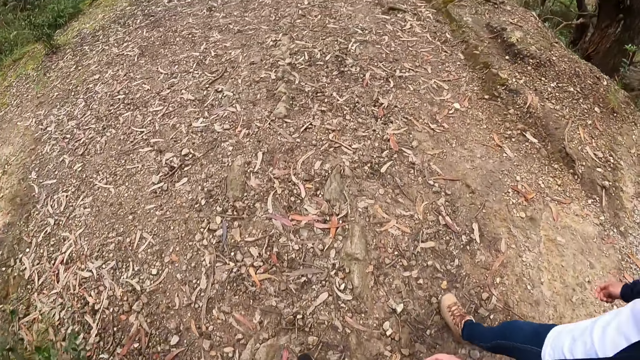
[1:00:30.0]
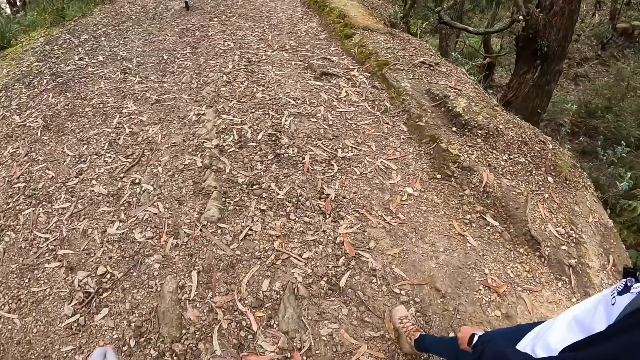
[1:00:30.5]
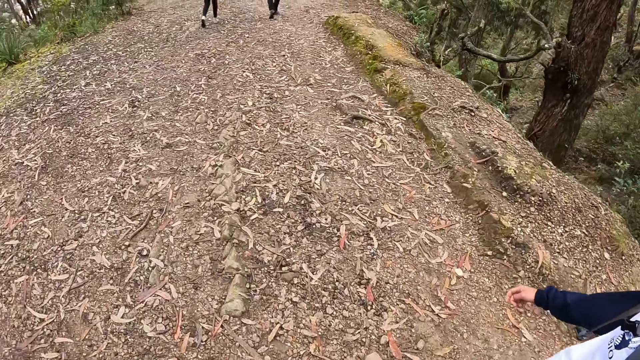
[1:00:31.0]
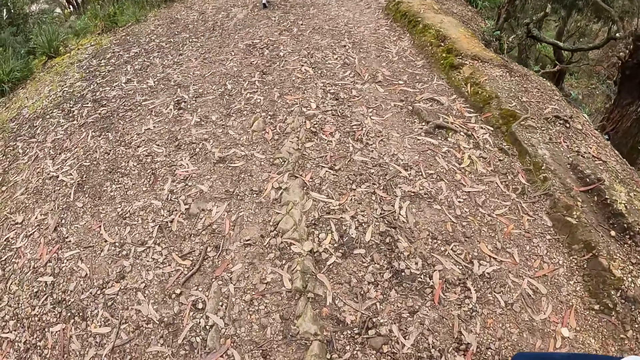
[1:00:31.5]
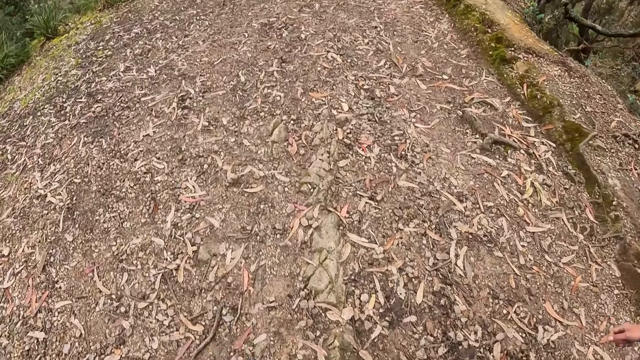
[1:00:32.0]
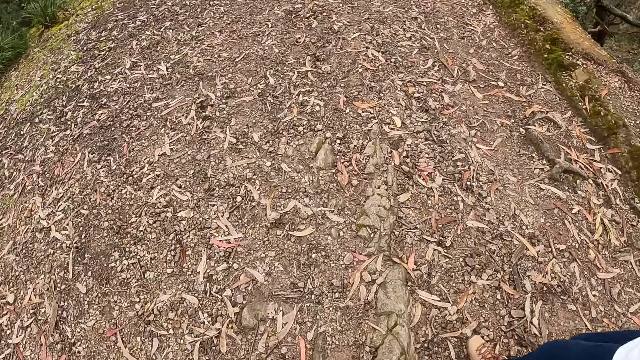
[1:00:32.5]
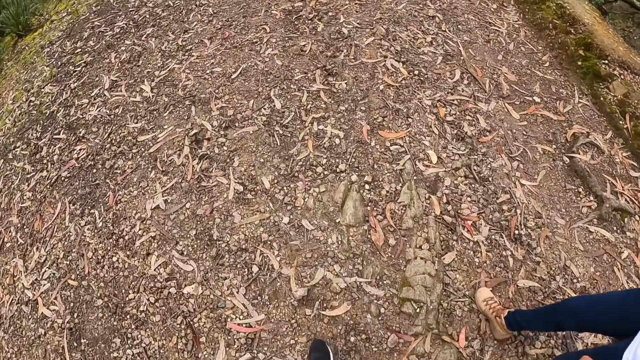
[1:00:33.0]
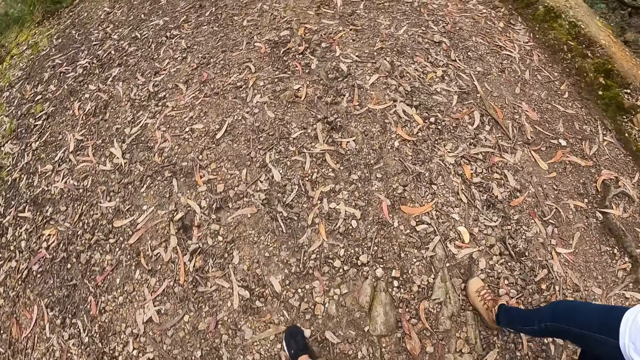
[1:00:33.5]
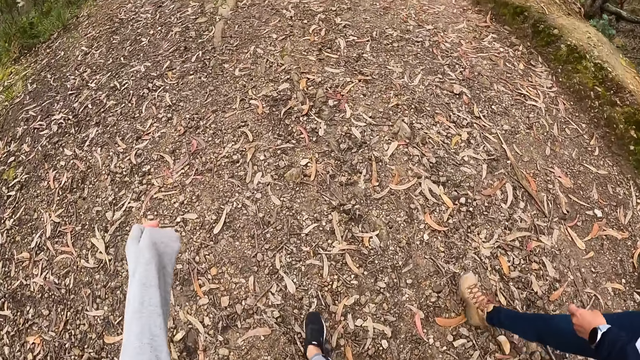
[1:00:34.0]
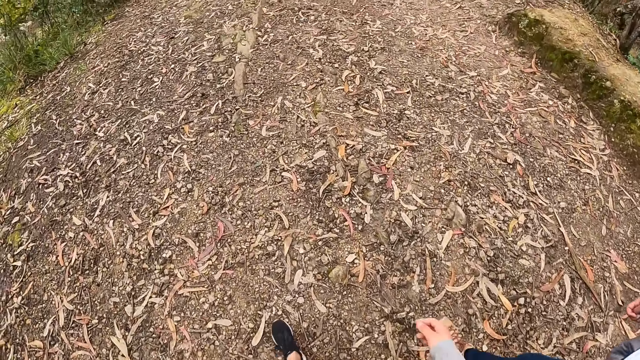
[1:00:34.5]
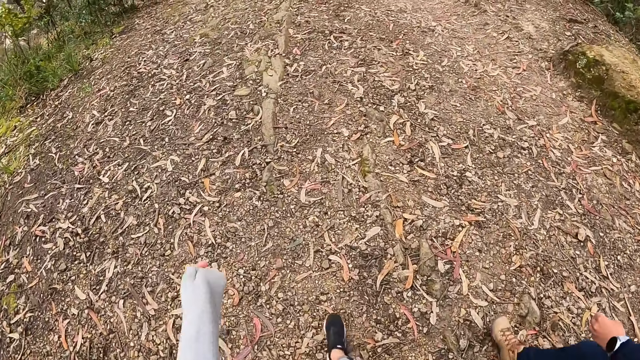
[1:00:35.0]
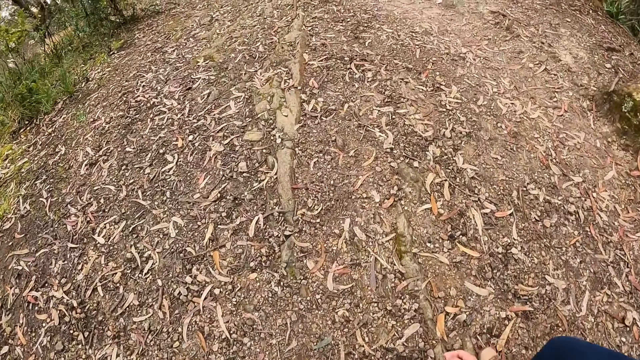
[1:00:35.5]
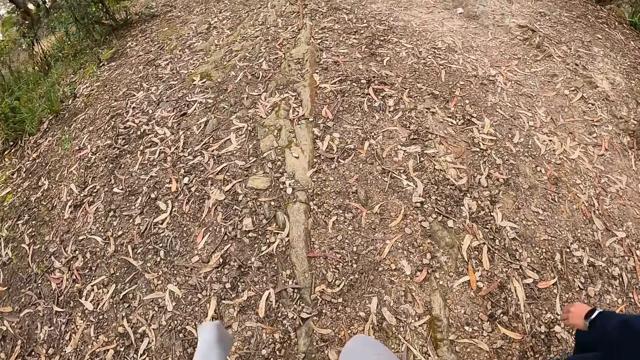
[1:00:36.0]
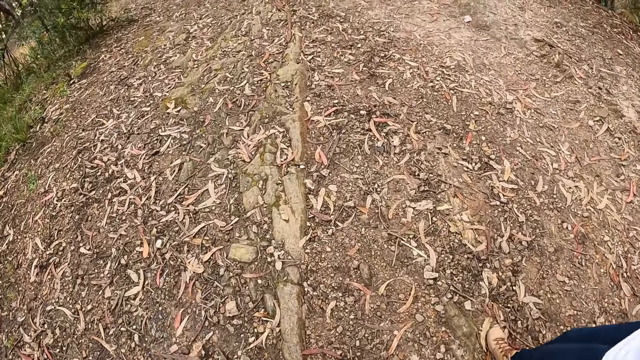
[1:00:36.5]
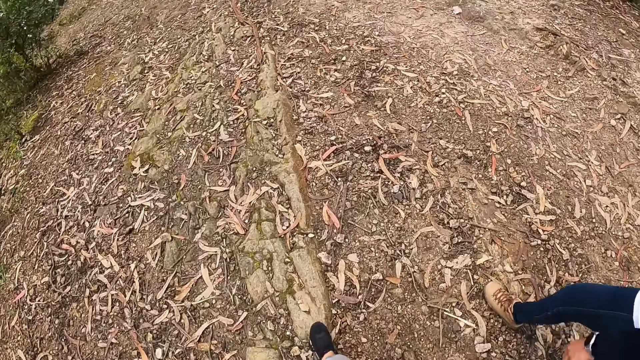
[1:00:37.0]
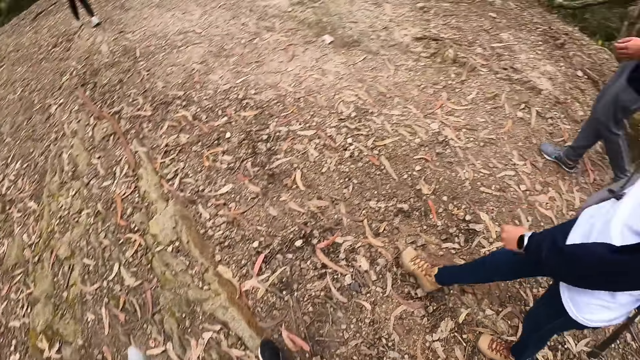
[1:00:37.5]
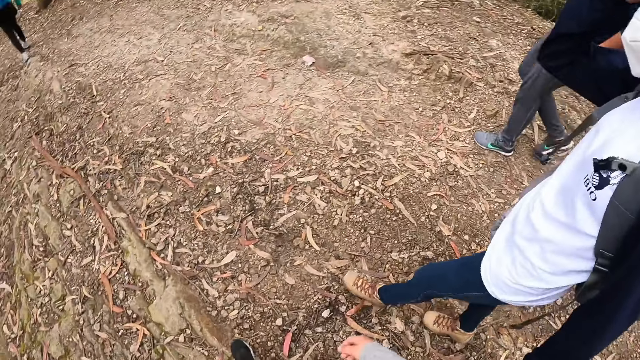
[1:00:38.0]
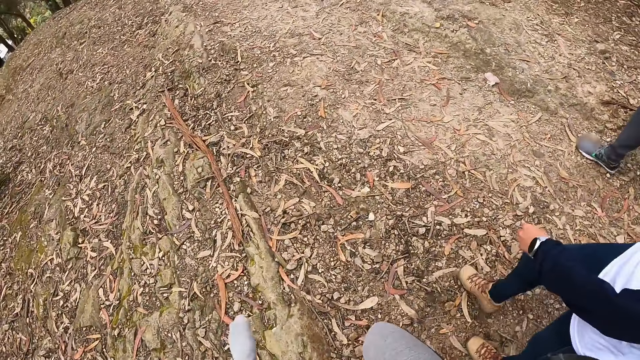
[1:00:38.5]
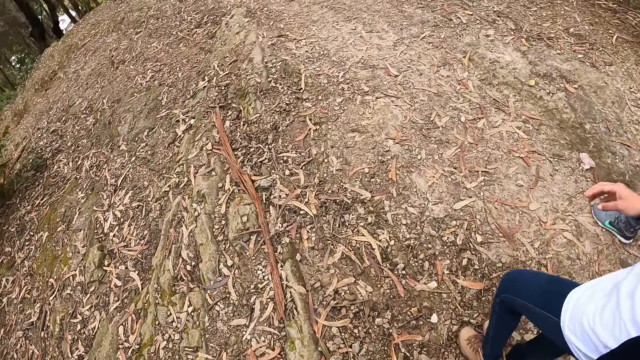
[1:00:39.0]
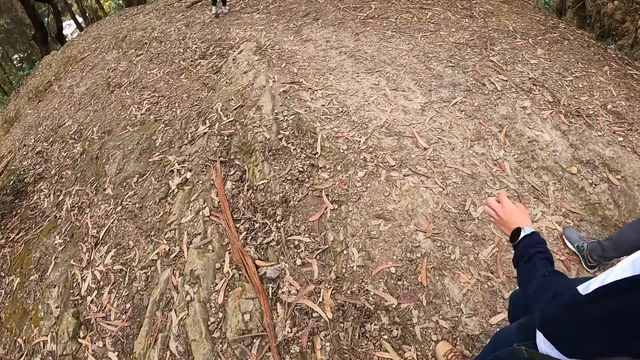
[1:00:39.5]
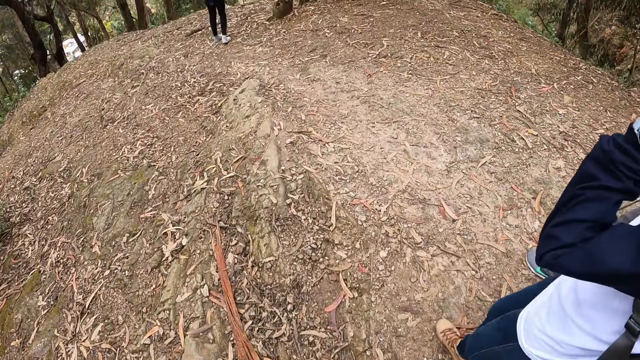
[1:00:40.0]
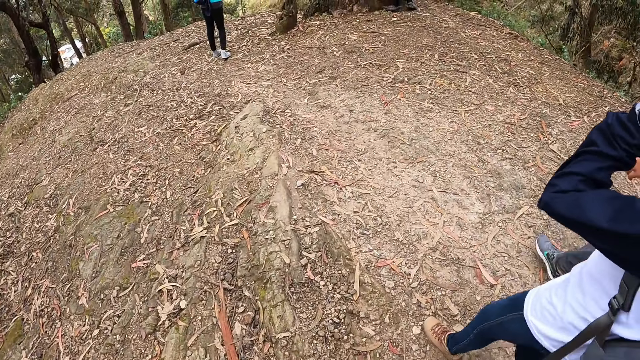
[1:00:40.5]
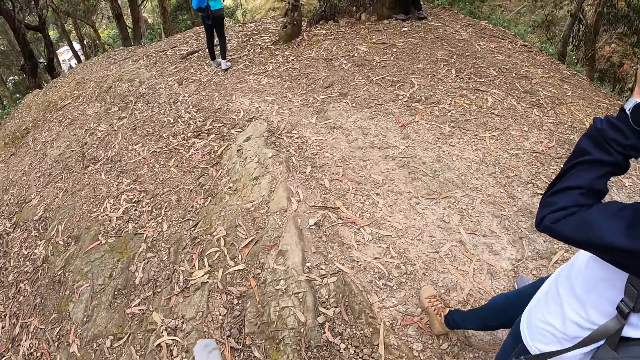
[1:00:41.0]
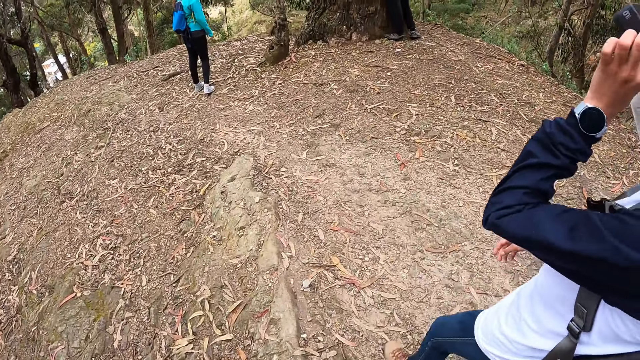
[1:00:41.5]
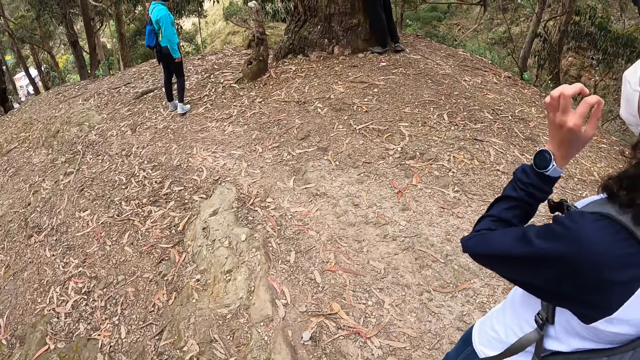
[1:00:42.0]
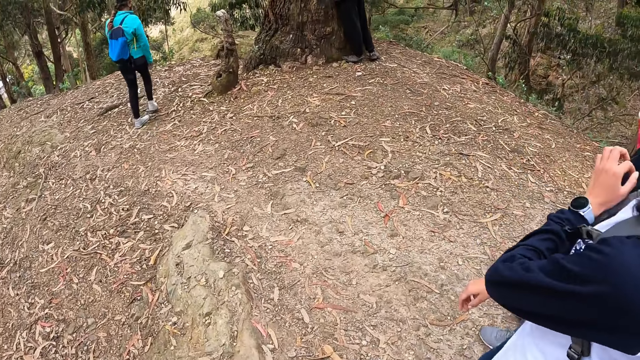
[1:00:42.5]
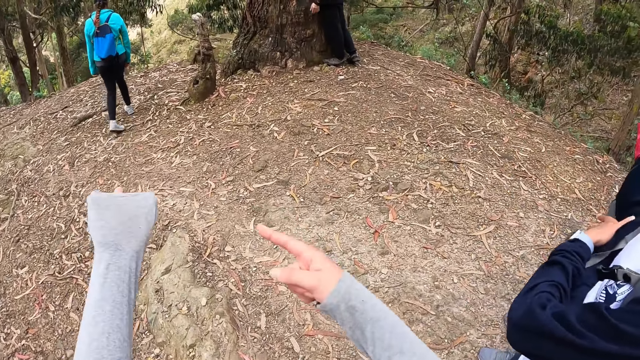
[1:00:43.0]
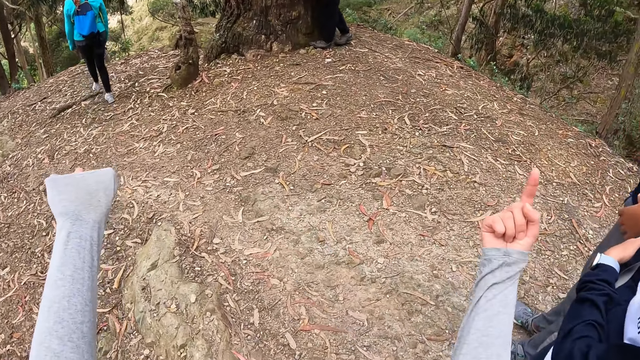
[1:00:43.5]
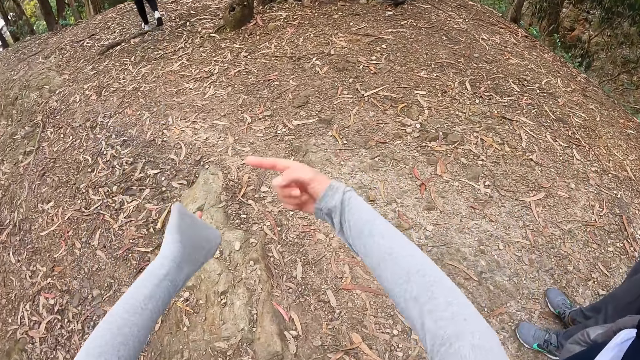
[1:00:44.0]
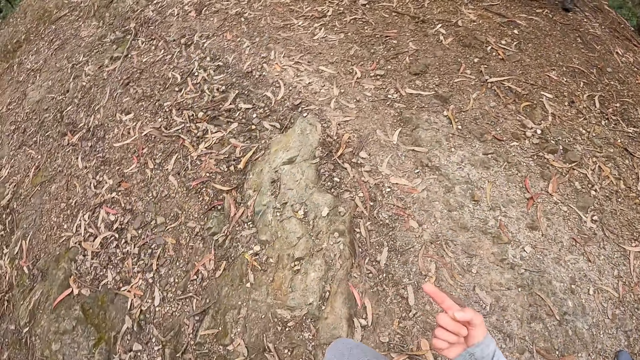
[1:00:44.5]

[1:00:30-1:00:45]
The camera wearer walks beside a woman. She looks at the woman. She touches on her camera.

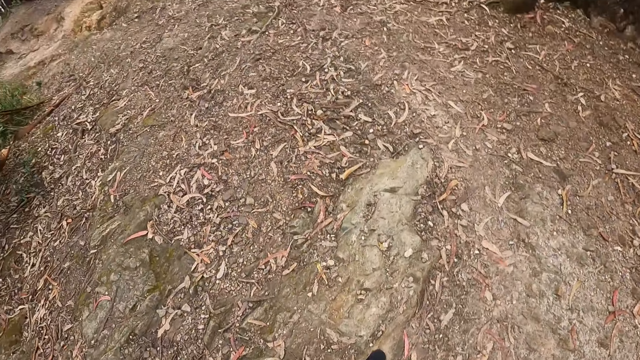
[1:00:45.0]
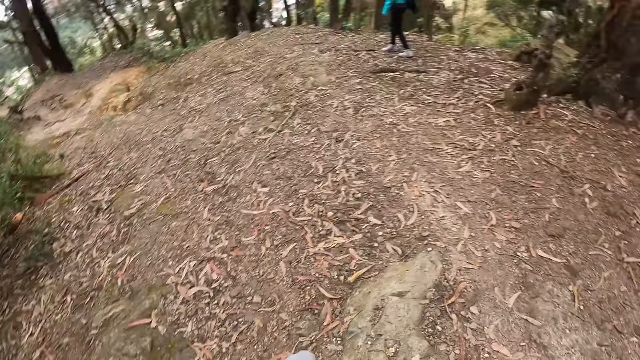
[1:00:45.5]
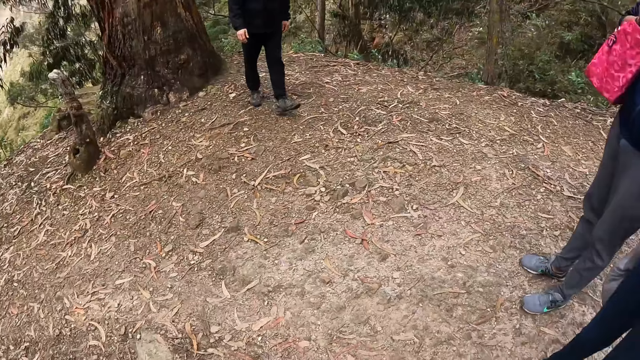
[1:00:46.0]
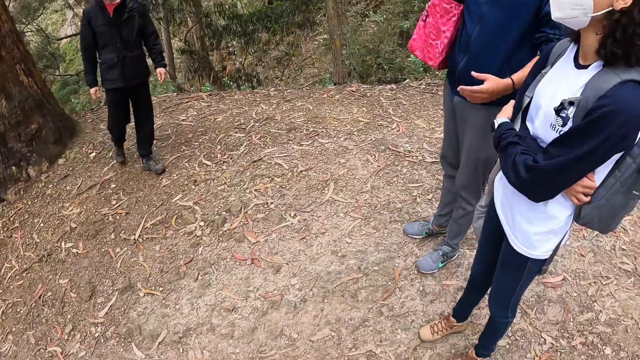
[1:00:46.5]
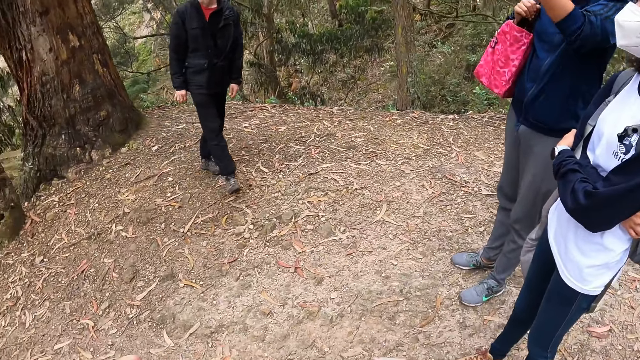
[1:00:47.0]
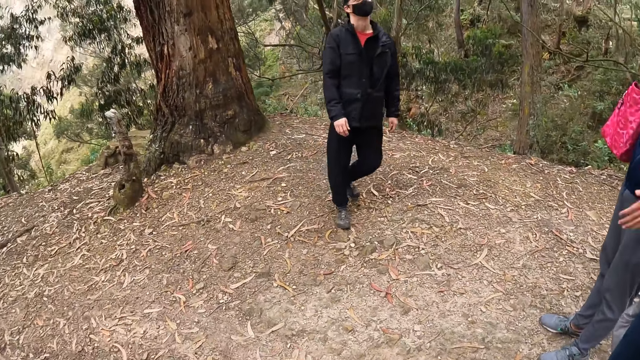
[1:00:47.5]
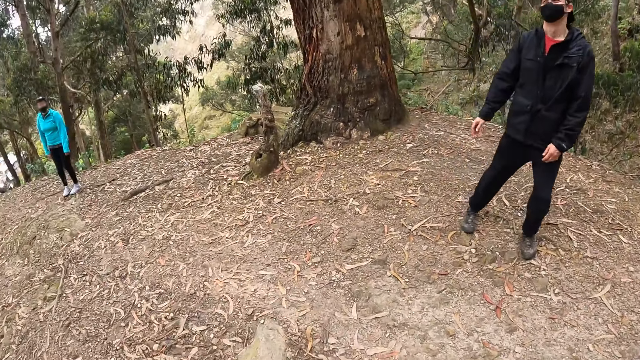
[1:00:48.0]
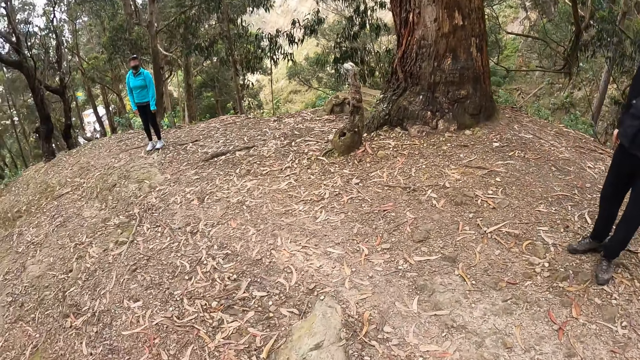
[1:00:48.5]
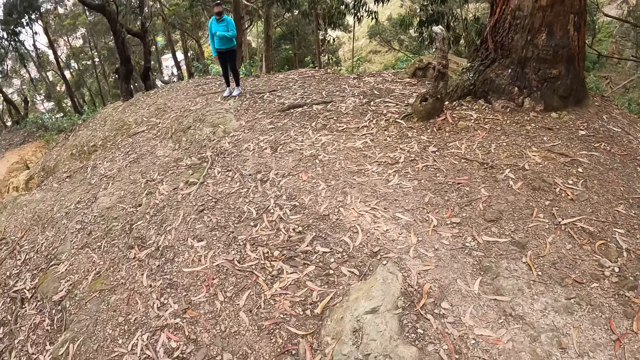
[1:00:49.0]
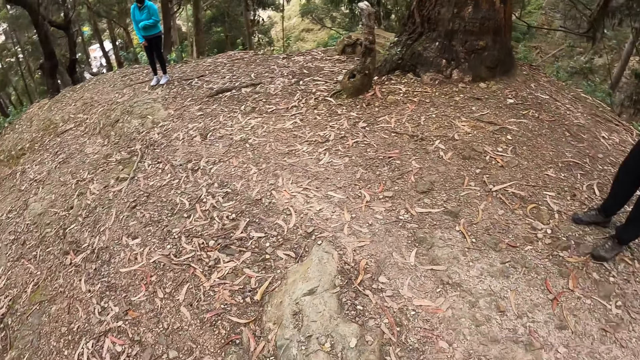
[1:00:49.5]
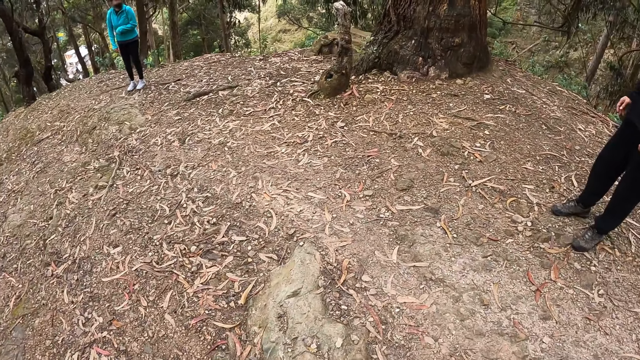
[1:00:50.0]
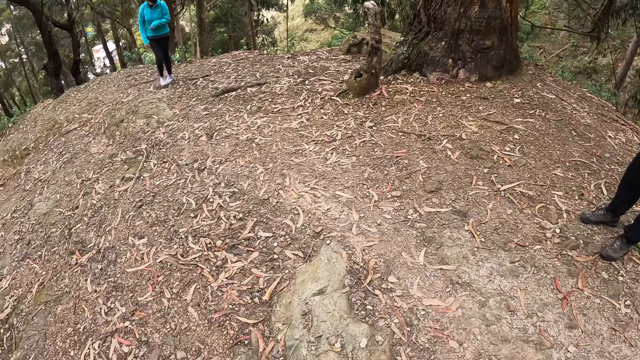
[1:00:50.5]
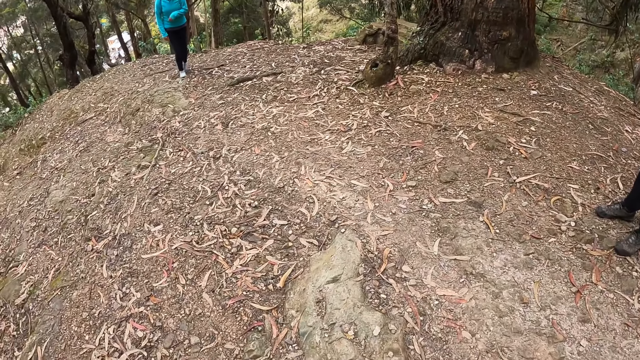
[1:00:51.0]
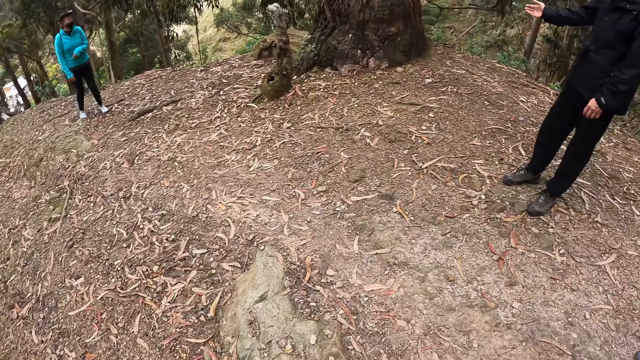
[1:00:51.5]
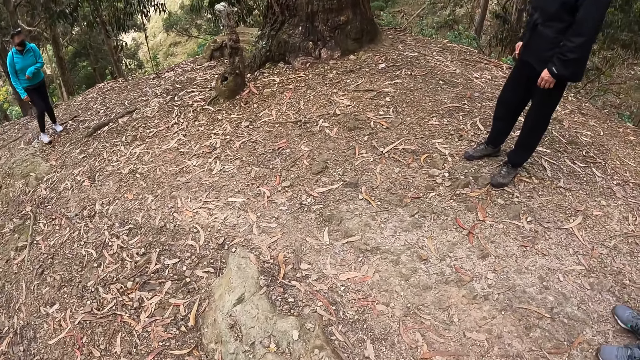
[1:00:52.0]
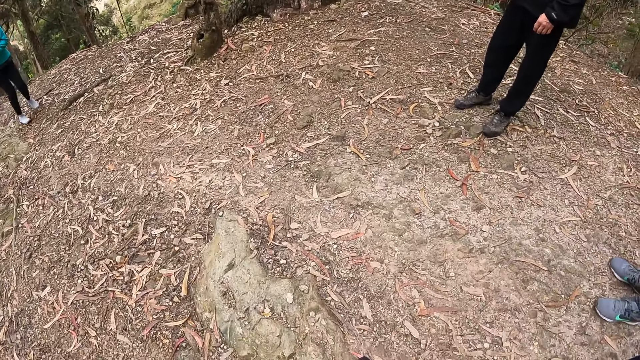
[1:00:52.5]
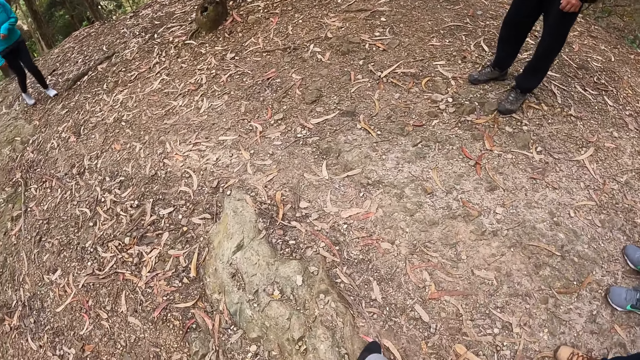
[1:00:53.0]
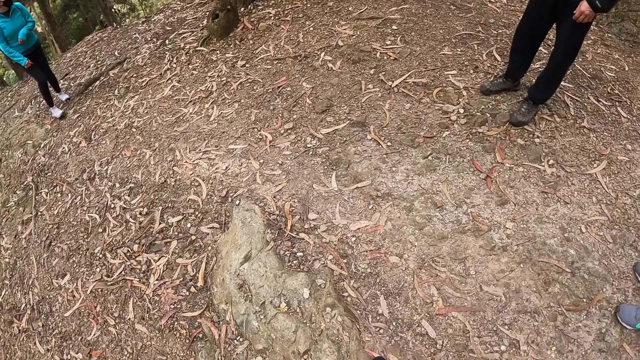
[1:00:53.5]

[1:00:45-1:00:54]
The camera wearer moves hands. They look around.
